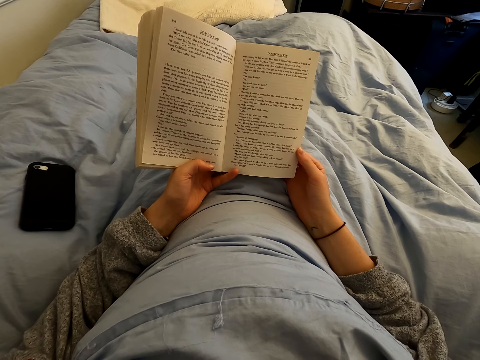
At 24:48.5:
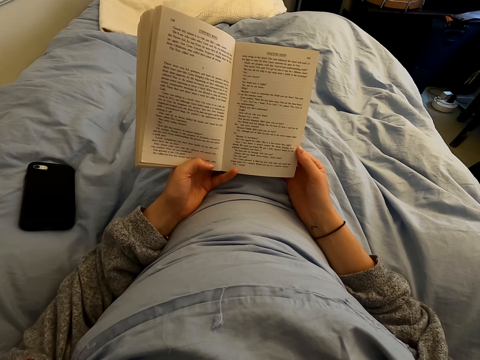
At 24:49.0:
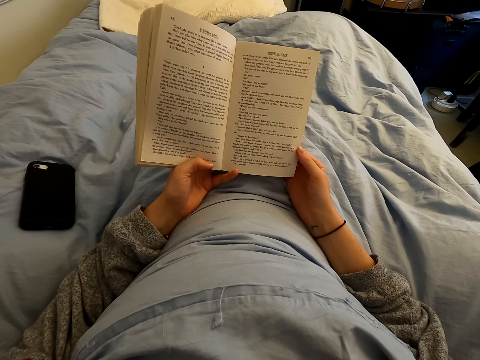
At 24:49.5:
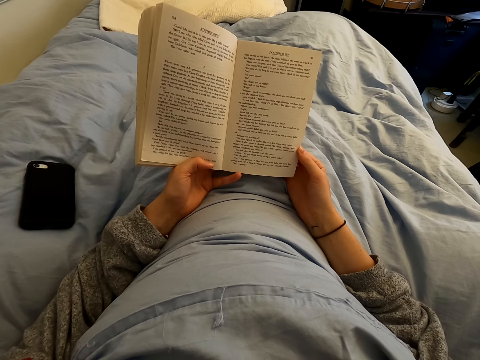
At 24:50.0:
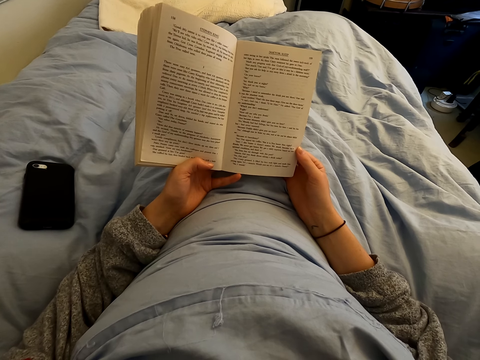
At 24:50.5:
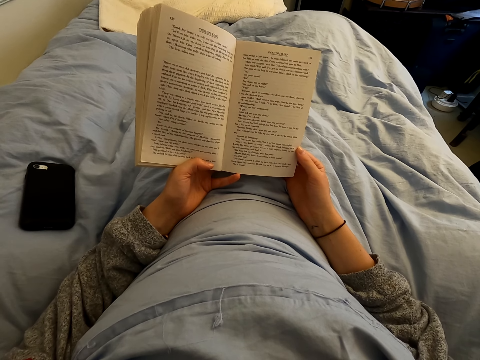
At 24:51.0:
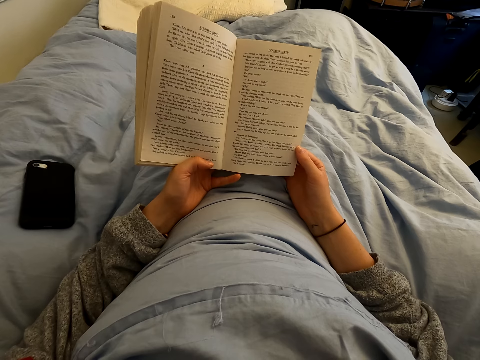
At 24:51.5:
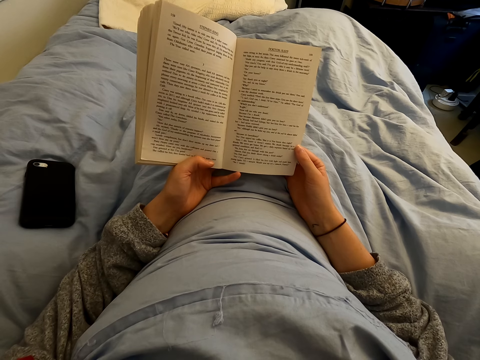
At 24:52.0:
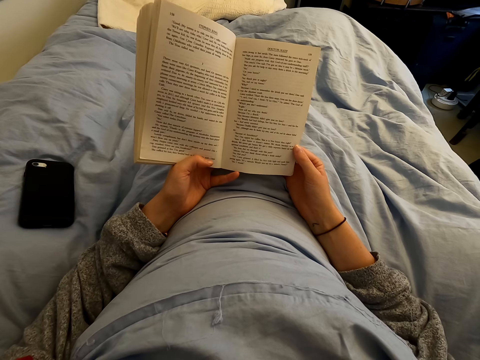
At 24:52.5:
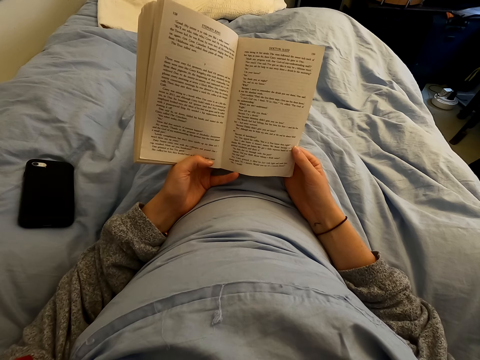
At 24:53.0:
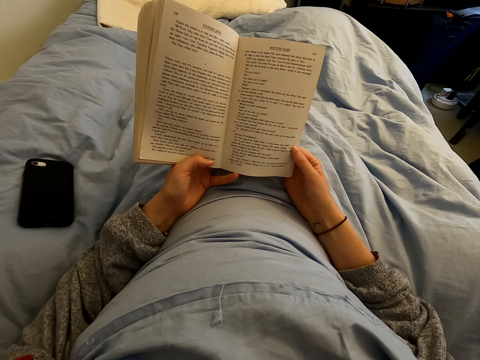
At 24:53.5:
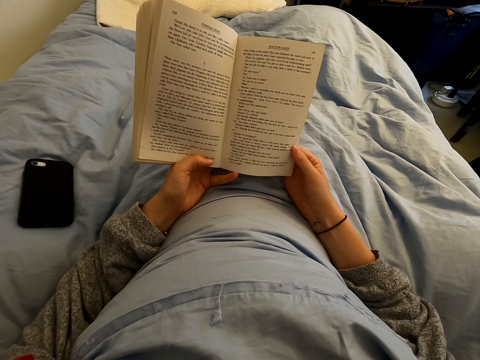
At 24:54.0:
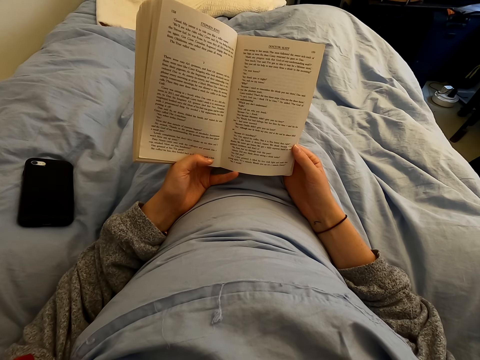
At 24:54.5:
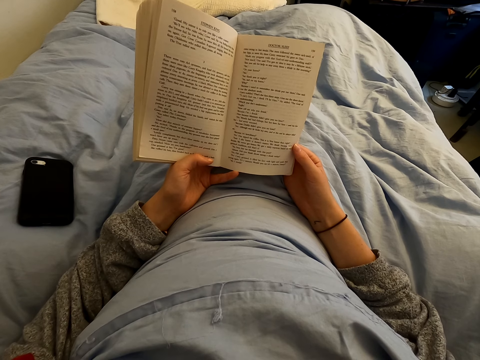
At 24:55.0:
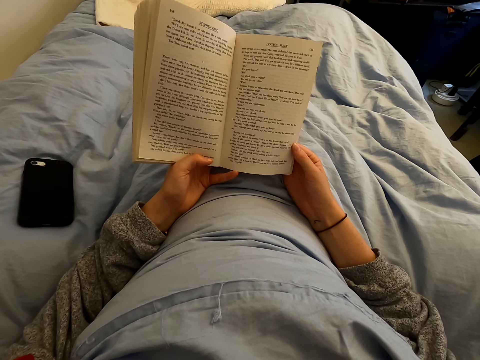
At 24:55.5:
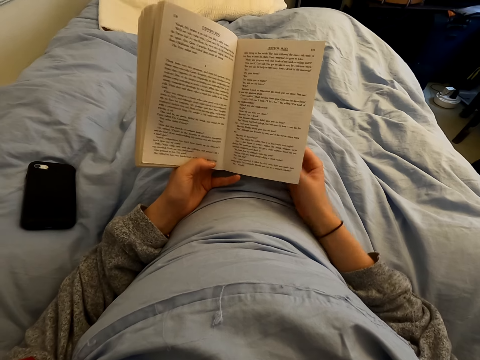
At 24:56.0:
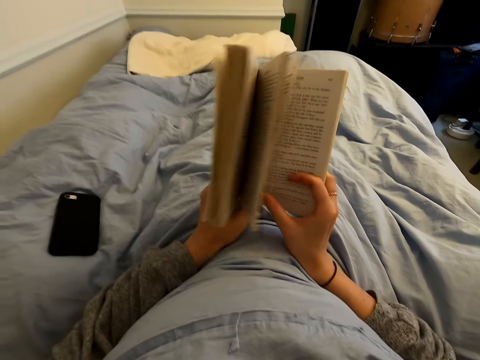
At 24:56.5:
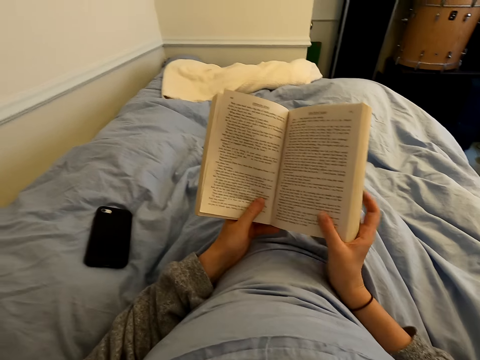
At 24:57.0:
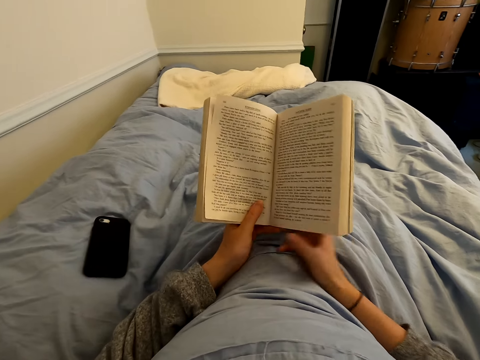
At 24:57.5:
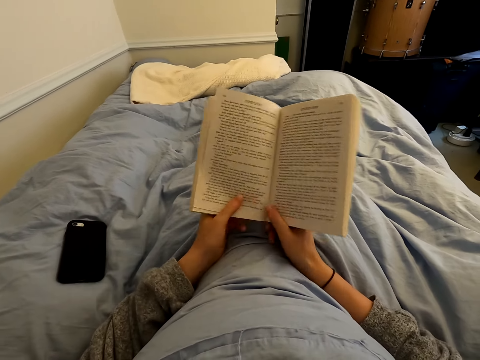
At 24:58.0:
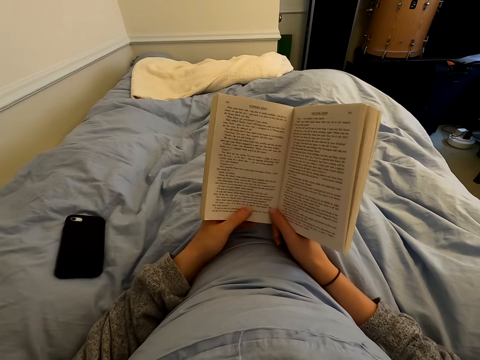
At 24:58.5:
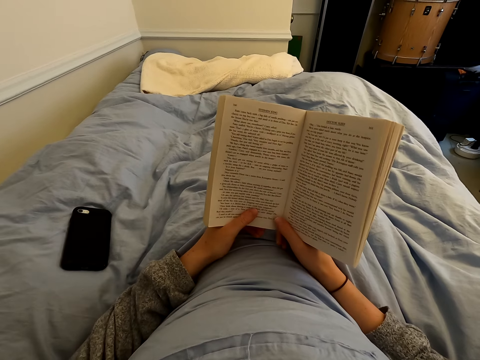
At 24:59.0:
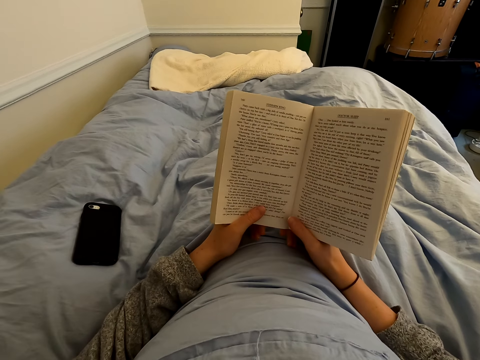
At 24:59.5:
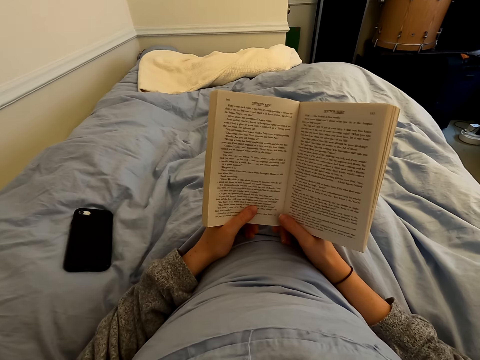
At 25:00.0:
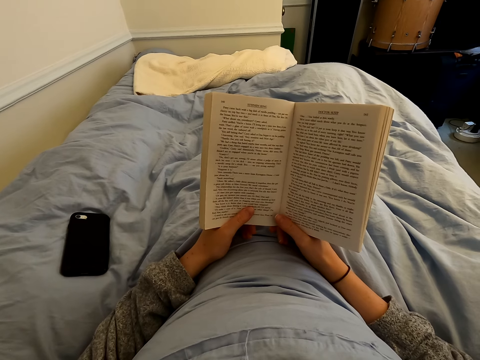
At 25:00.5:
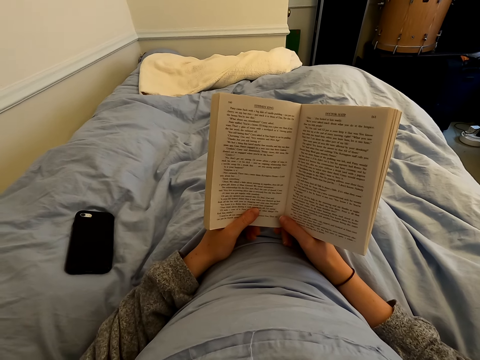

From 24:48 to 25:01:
The camera wearer turns the page of the book. They hold the book with both hands. They read the book.

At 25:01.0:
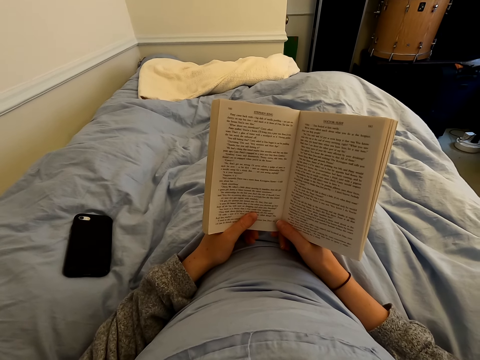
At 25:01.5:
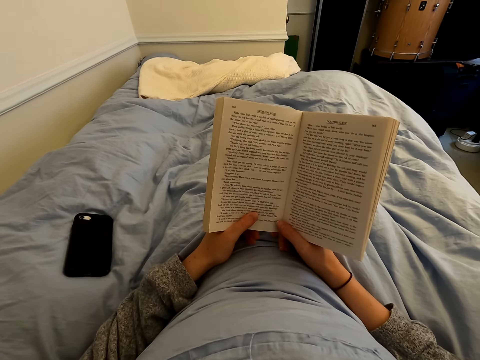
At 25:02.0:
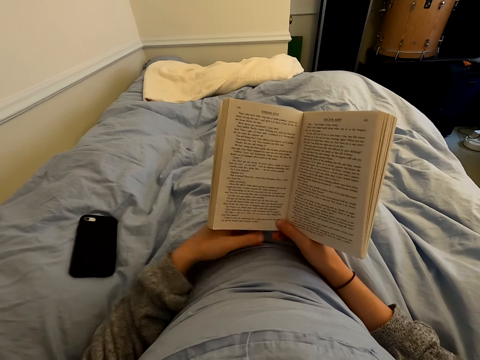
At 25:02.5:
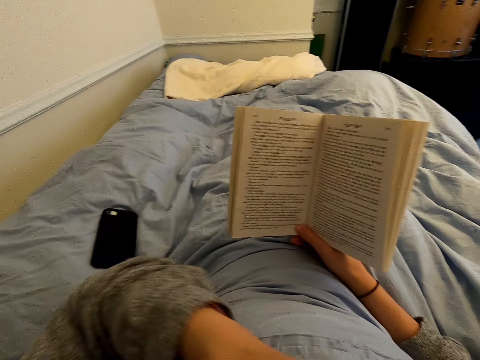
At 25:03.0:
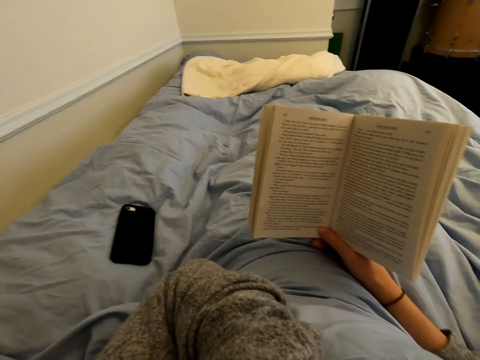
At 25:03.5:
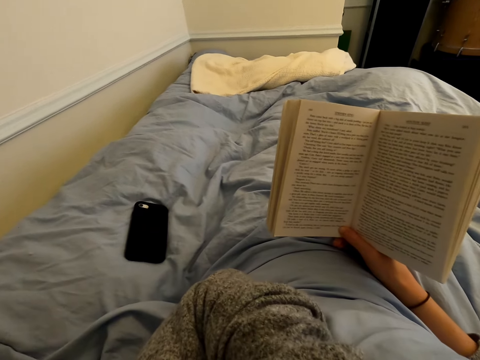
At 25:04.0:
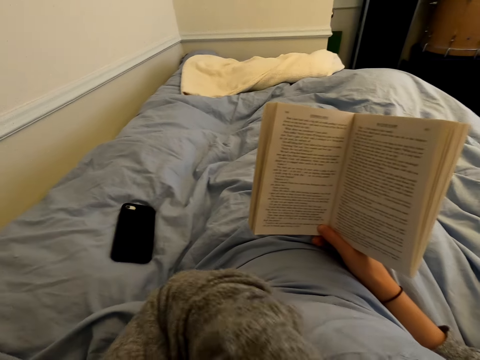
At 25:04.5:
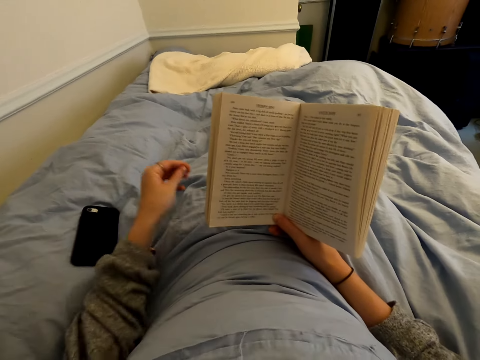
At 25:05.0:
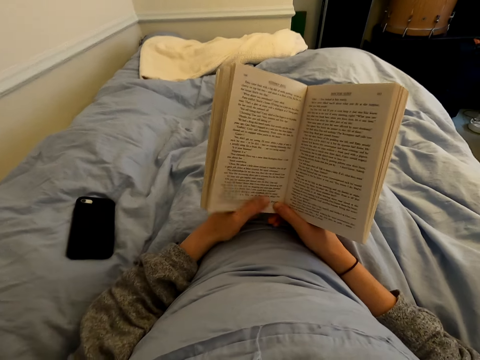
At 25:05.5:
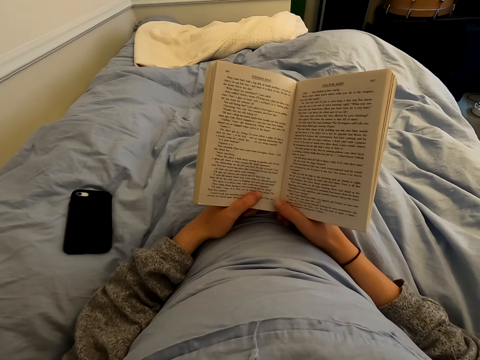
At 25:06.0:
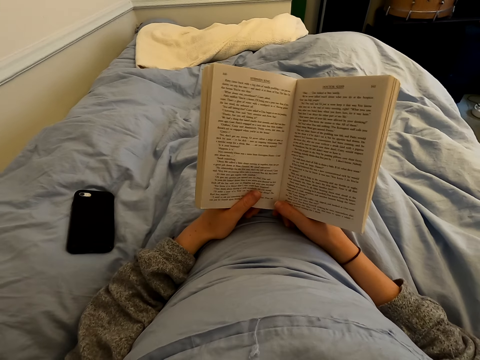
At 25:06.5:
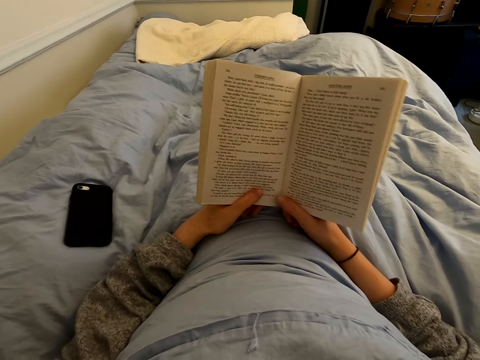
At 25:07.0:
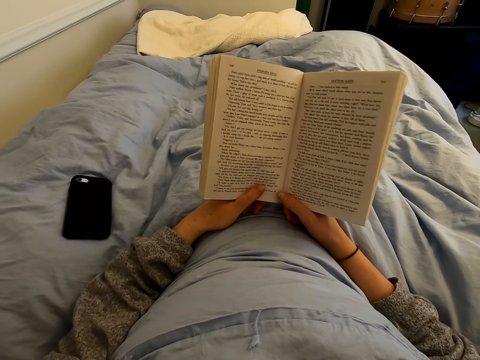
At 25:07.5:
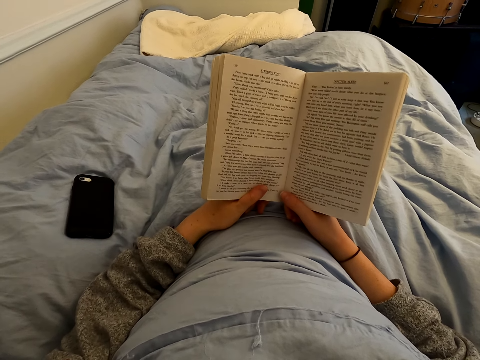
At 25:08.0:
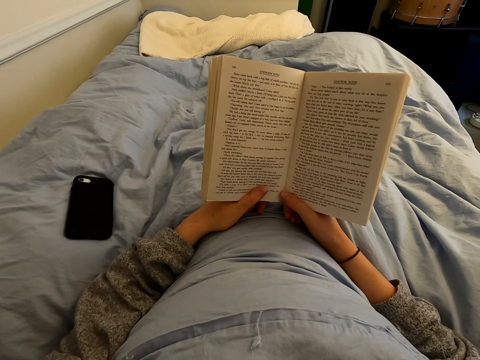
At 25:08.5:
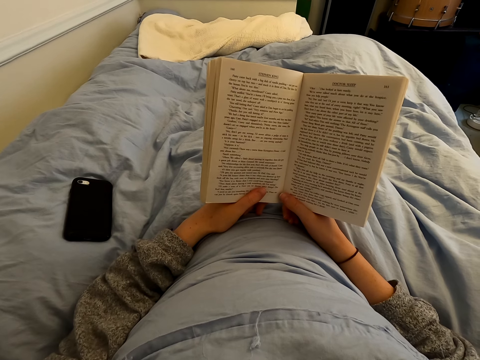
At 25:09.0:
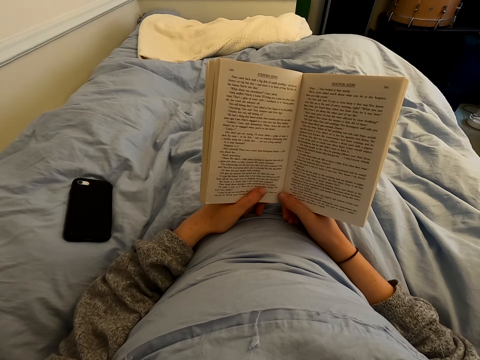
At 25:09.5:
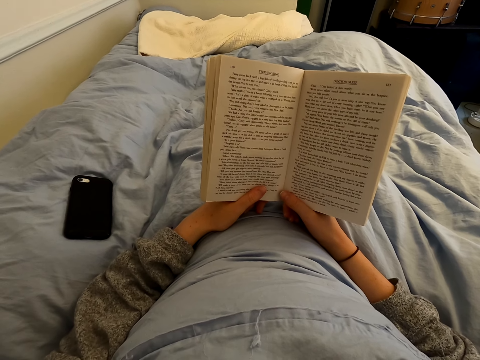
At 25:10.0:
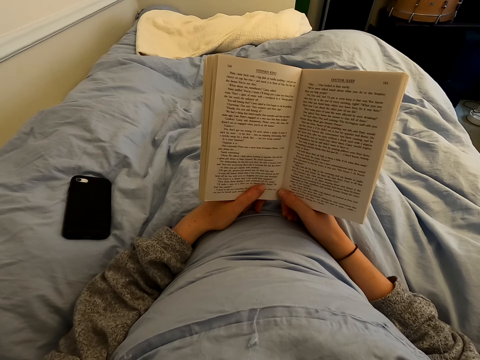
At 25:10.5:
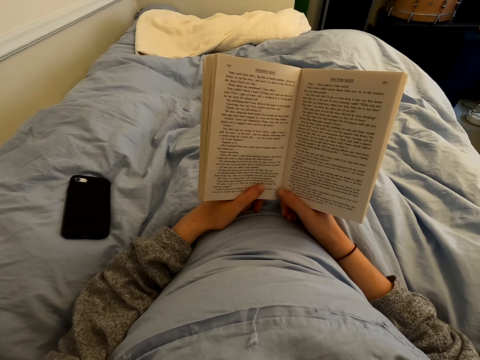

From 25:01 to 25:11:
The camera wearer swings the left hand. They touch something. They swing the left hand. They hold the book with the left hand. They read the book.
